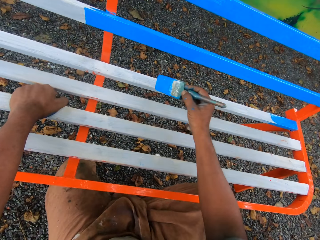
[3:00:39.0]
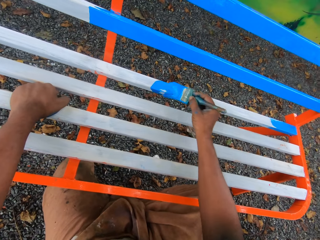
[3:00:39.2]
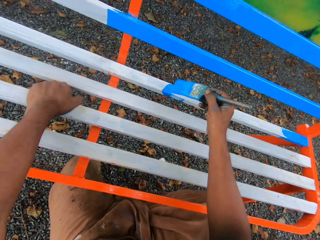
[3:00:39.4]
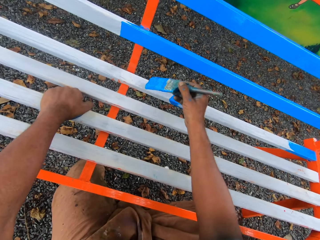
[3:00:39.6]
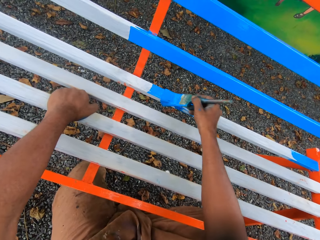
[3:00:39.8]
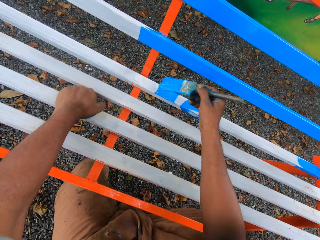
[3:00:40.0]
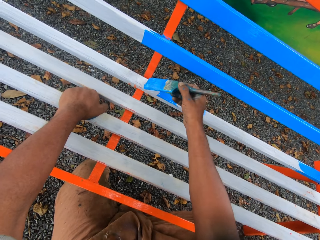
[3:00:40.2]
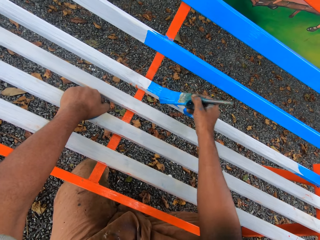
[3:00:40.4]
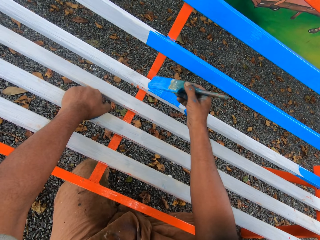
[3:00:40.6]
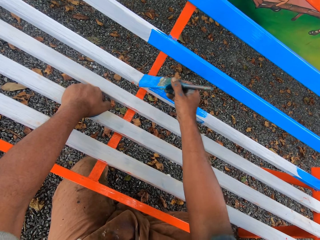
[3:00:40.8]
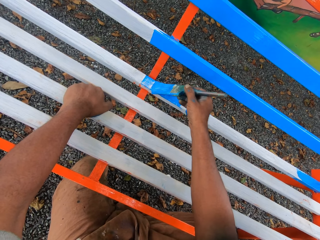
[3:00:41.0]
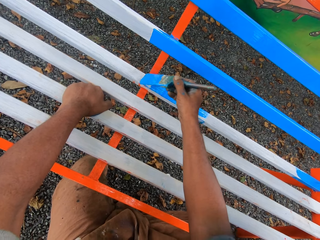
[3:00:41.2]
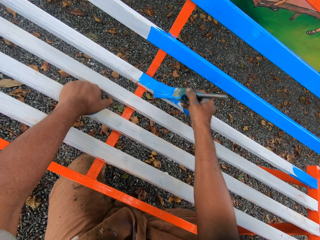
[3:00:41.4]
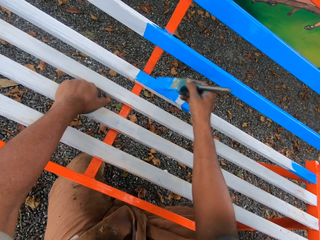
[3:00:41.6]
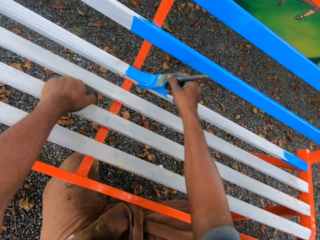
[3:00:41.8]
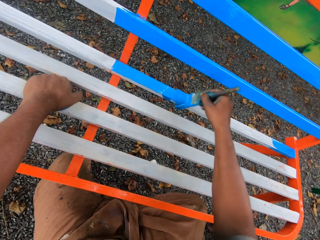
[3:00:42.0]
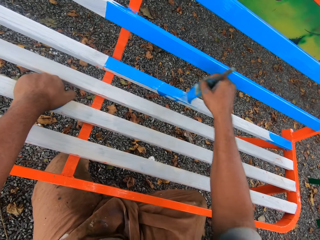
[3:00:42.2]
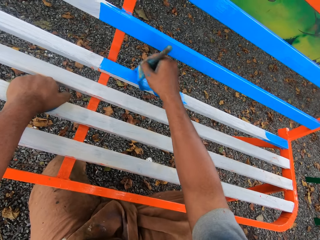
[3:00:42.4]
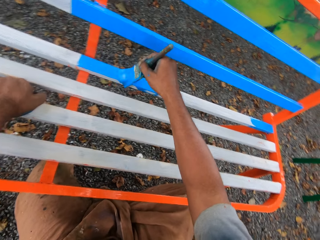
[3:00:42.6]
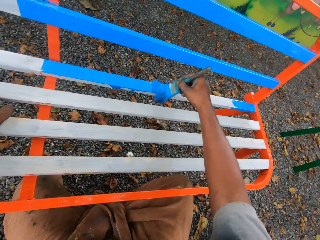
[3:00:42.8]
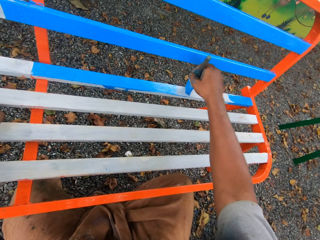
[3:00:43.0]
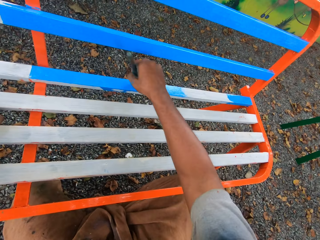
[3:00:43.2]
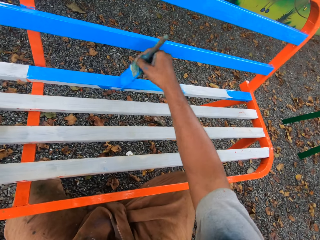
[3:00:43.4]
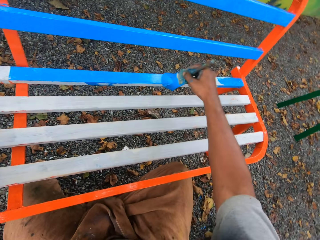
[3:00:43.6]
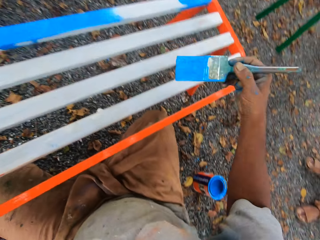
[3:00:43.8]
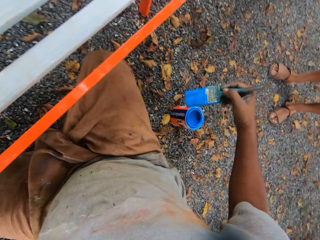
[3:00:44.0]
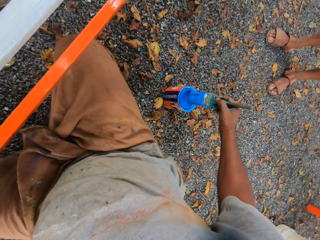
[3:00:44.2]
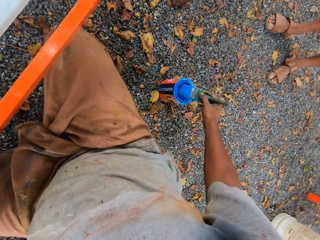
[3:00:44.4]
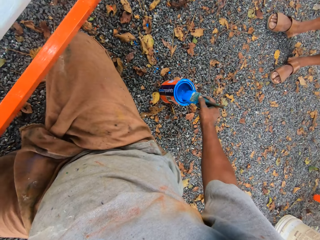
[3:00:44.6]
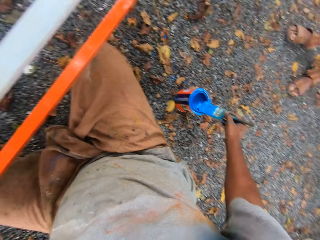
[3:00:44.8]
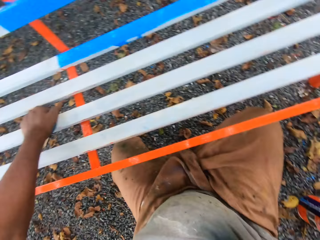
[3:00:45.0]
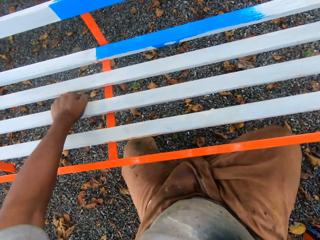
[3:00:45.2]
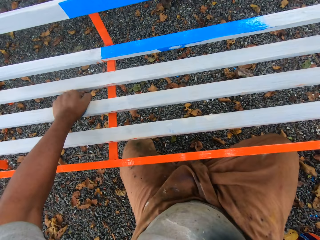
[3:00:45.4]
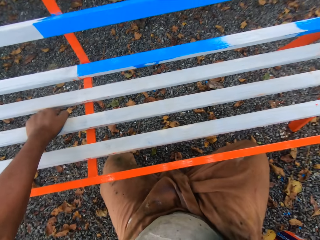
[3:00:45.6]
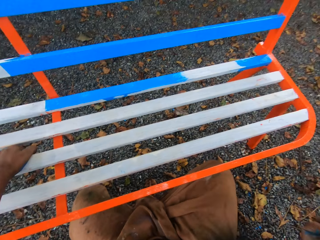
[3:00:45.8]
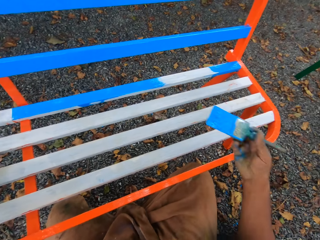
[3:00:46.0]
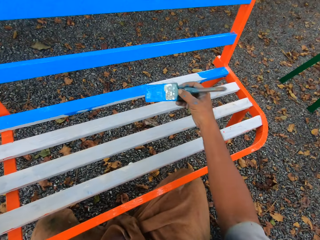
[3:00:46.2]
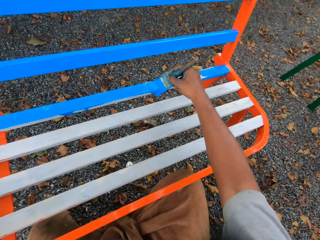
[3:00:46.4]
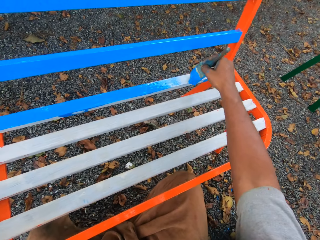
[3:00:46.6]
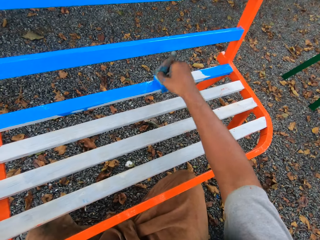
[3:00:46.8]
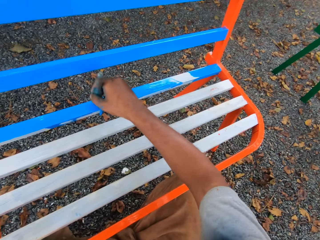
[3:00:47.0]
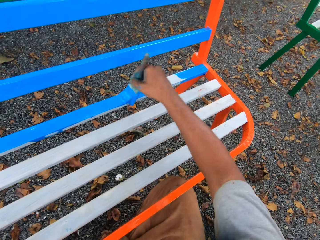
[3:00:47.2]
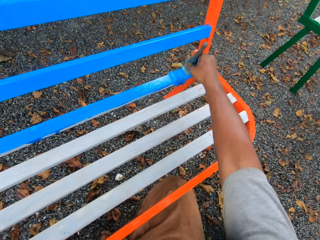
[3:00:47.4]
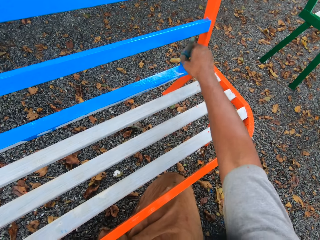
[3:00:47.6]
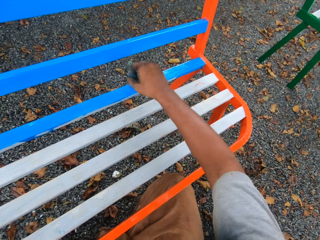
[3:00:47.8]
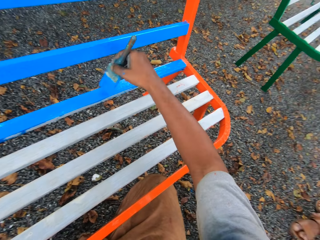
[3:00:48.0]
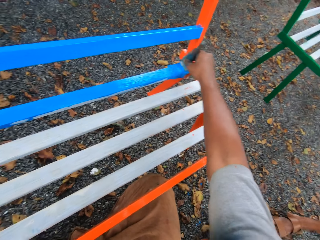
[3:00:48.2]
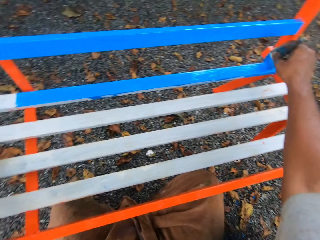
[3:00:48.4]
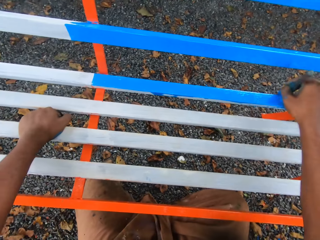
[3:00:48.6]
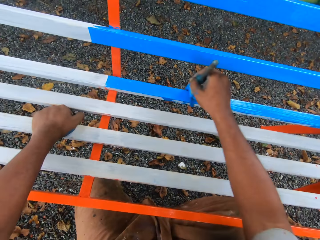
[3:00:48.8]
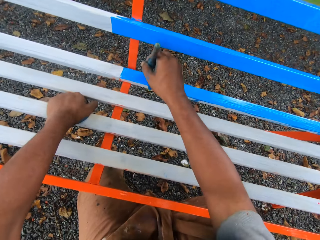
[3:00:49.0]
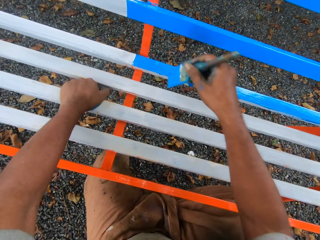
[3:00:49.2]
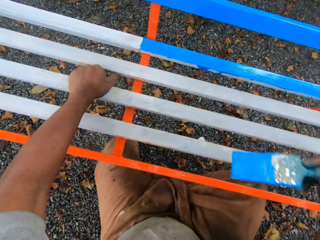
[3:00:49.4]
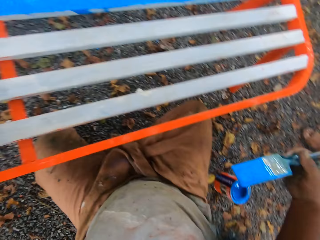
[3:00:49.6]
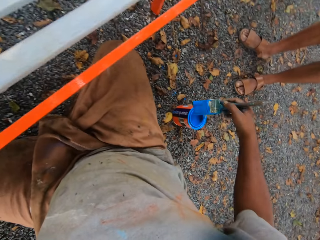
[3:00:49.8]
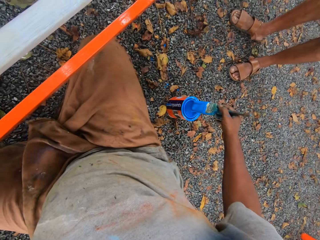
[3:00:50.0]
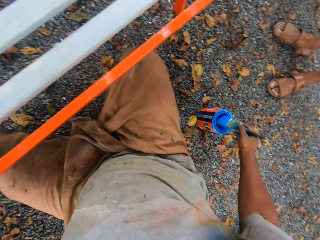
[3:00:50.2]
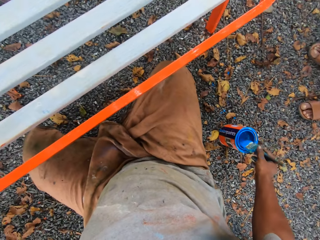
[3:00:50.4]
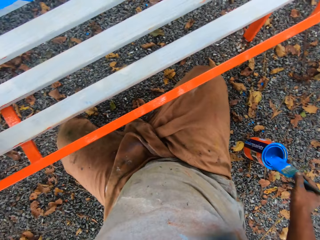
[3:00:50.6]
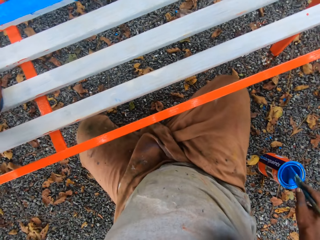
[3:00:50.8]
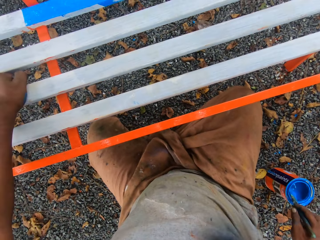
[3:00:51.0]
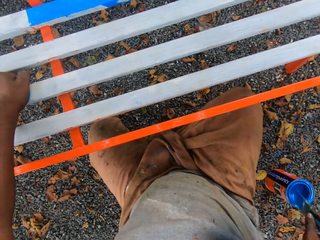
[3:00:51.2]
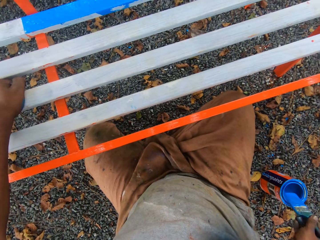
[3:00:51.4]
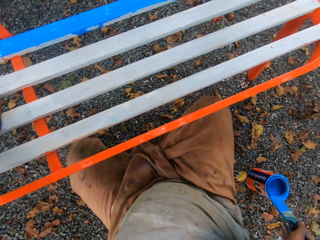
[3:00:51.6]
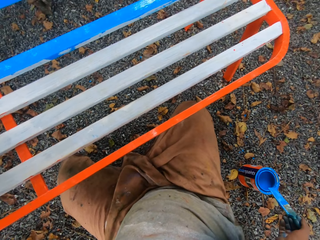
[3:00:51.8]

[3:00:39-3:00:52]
The camera wearer paints the seat with the paint brush. They dip the paint brush into the paint tin. They paint the seat with the paint brush. They dip the paint brush into the paint tin.

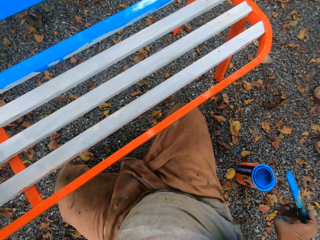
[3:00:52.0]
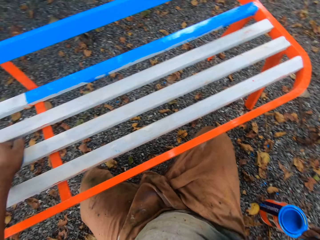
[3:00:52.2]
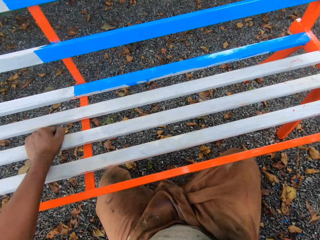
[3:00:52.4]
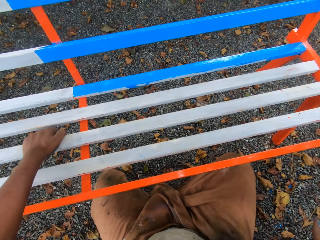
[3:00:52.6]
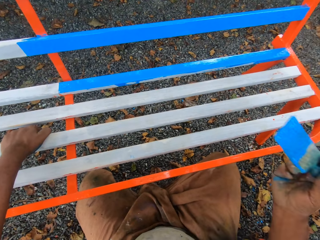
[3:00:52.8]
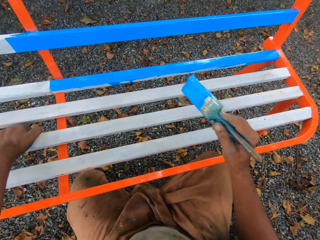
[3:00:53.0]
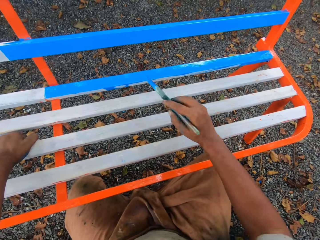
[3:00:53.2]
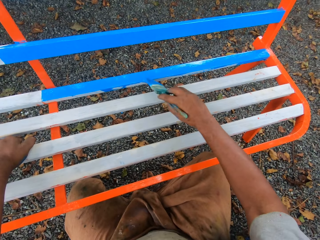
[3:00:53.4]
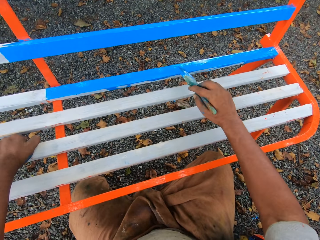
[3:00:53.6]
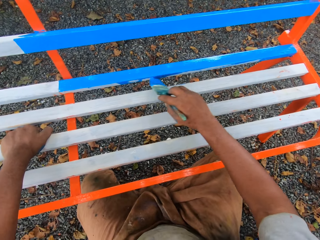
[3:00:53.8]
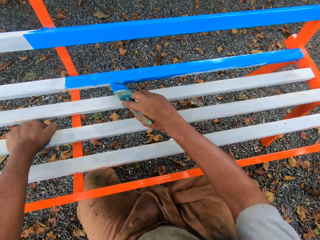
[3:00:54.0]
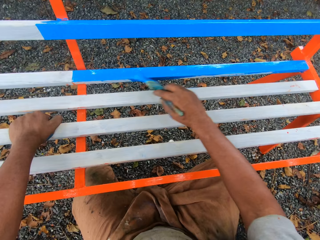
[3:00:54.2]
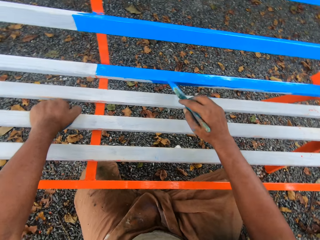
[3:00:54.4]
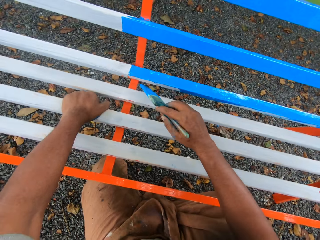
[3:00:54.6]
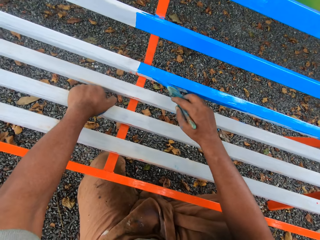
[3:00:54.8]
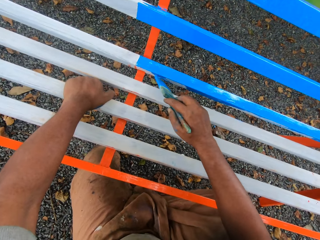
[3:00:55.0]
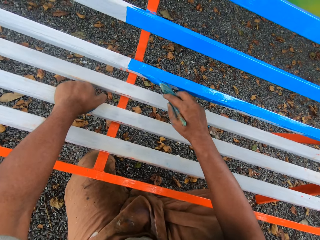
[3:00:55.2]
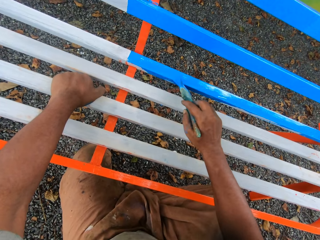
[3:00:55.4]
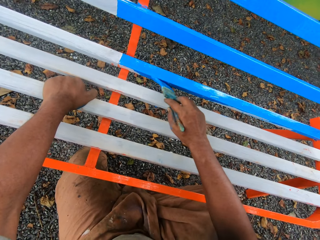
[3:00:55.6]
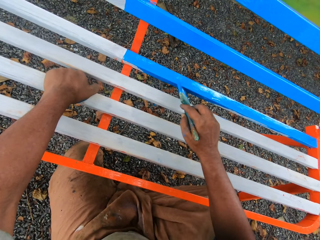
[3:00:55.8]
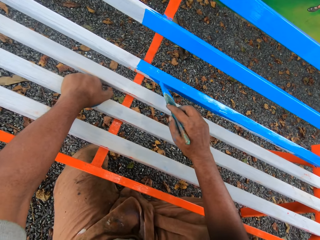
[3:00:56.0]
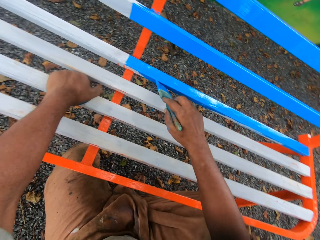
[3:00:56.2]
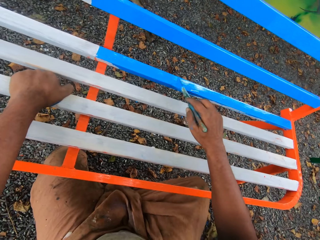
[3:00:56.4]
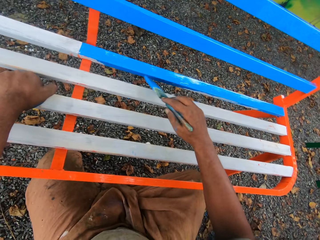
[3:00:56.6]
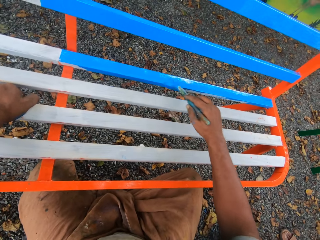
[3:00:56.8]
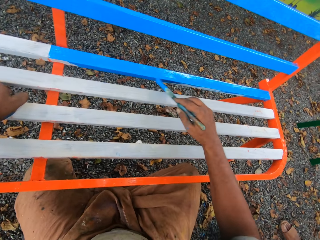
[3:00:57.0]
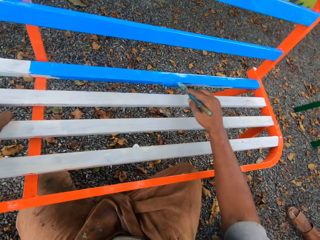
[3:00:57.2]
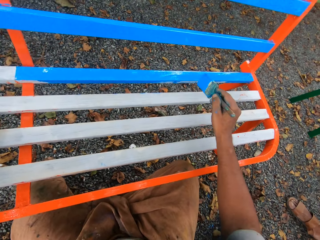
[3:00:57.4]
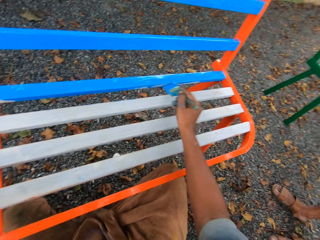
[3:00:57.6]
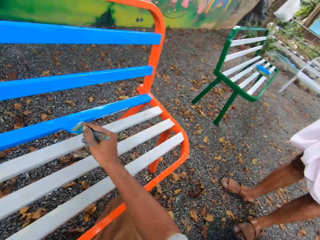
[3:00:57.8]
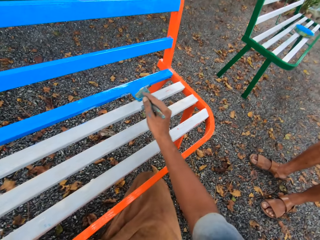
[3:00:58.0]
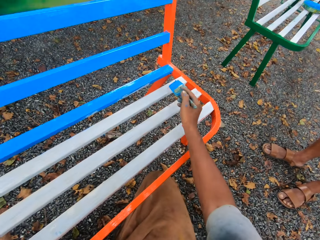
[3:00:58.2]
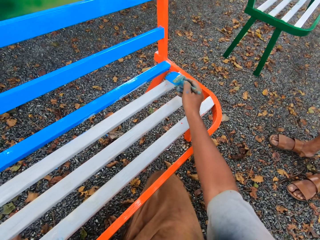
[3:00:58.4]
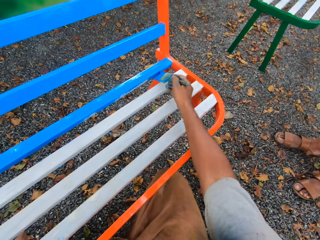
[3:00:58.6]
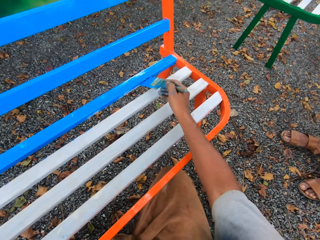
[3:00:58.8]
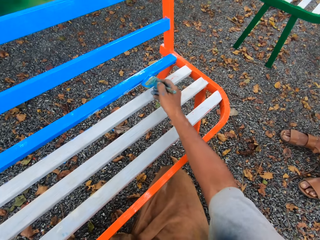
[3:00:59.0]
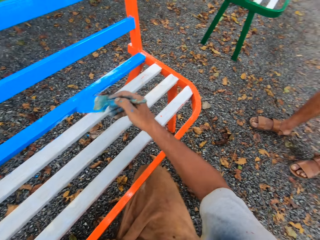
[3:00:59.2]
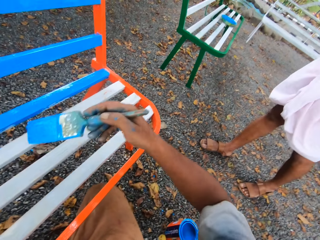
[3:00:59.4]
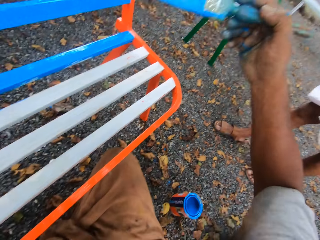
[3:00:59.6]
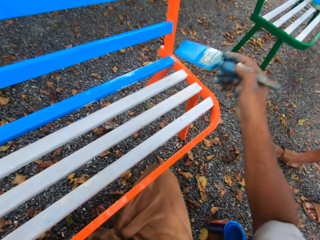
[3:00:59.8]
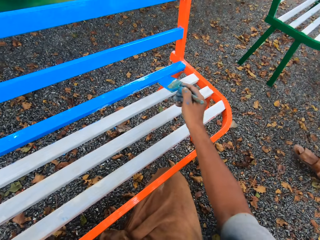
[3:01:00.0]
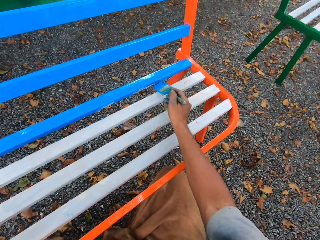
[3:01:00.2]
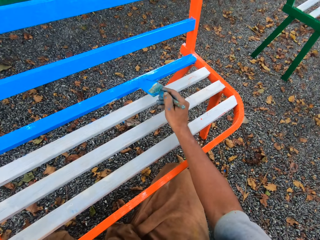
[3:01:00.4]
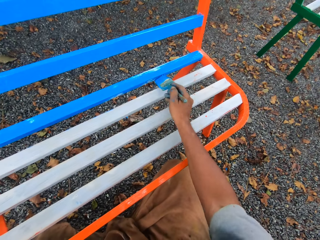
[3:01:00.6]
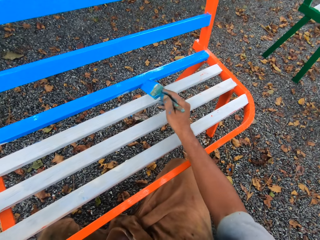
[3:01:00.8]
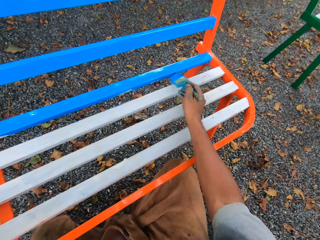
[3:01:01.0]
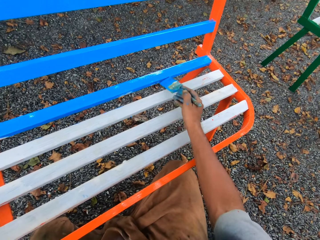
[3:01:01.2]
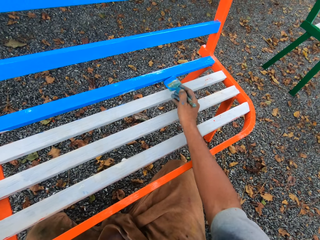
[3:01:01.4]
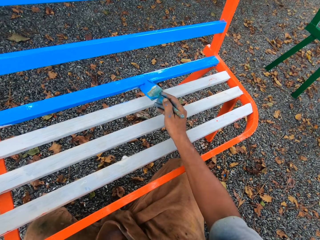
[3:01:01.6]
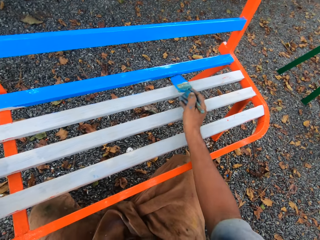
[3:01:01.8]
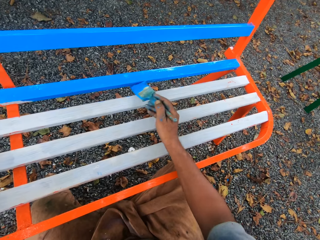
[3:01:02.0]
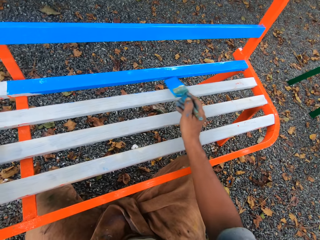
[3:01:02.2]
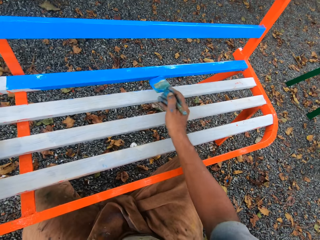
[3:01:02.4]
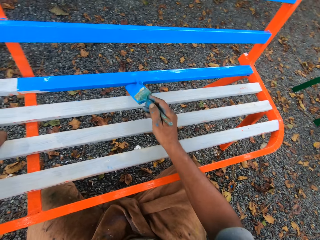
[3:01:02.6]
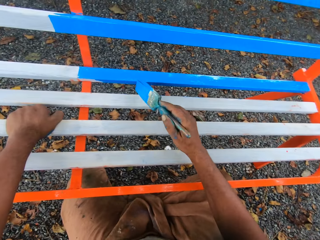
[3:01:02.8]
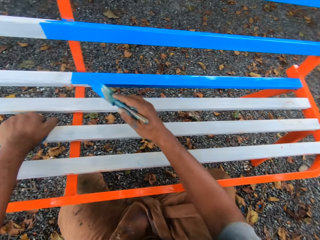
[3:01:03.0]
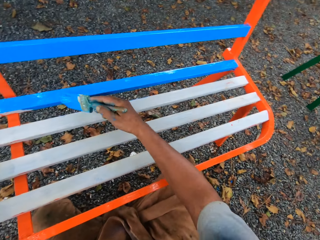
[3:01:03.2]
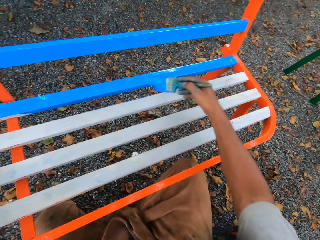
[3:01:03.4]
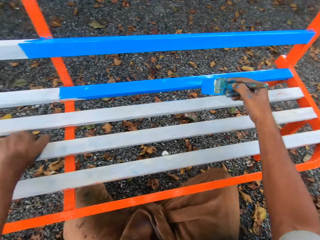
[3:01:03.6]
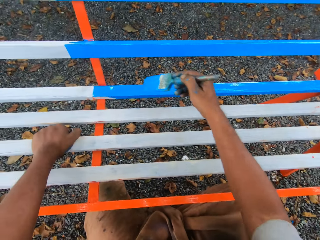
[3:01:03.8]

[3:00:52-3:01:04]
The camera wearer discusses with a man. The camera wearer paints the seat with the paint brush.
